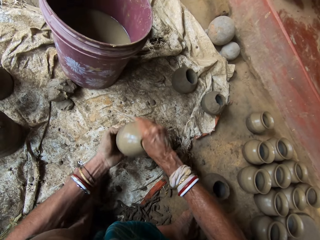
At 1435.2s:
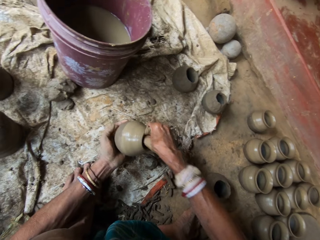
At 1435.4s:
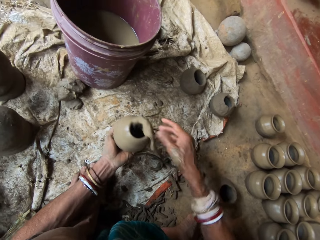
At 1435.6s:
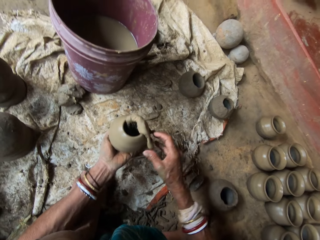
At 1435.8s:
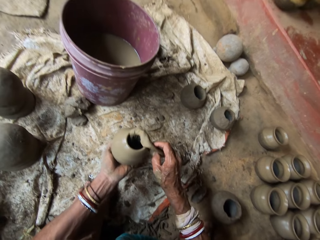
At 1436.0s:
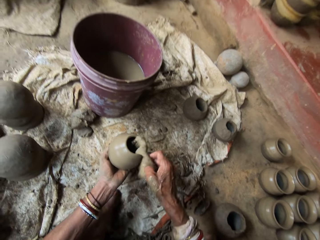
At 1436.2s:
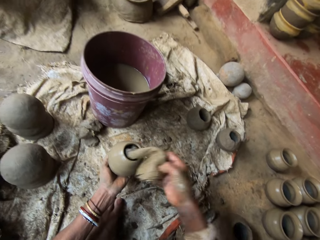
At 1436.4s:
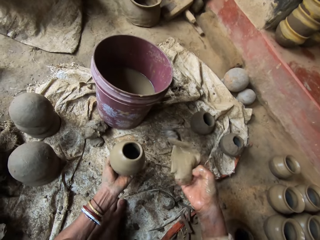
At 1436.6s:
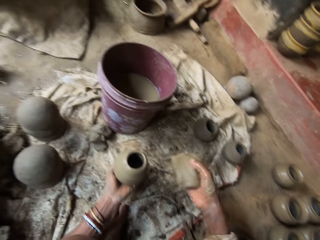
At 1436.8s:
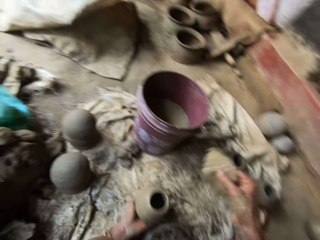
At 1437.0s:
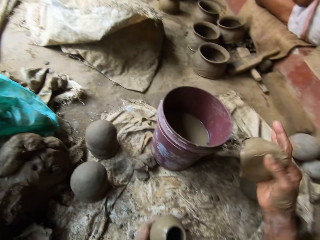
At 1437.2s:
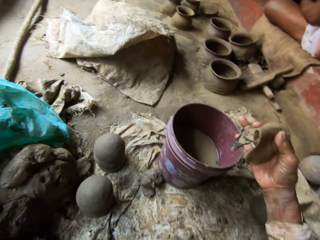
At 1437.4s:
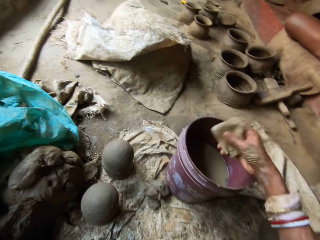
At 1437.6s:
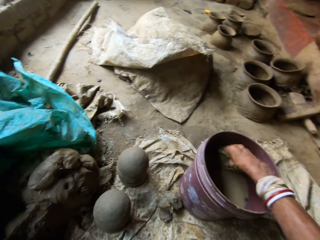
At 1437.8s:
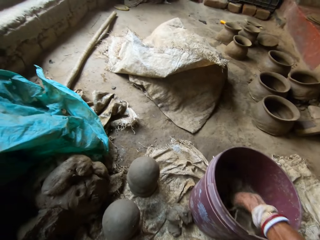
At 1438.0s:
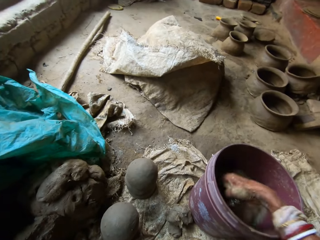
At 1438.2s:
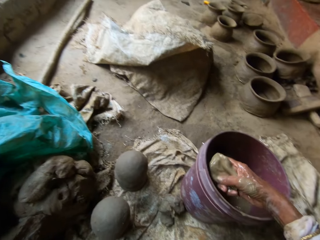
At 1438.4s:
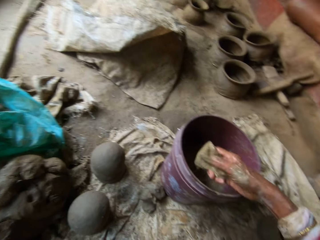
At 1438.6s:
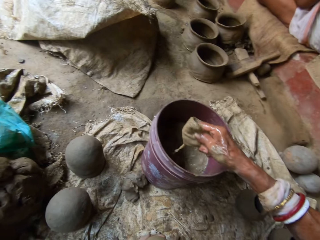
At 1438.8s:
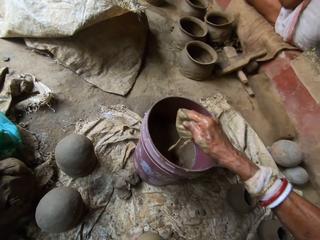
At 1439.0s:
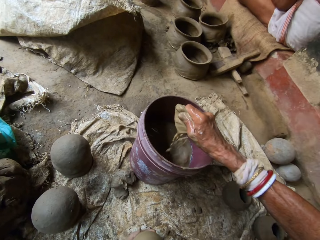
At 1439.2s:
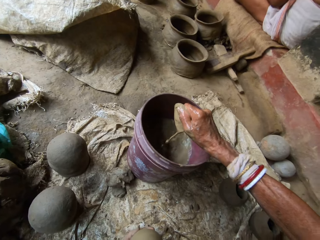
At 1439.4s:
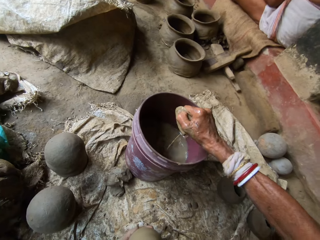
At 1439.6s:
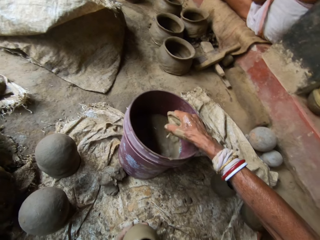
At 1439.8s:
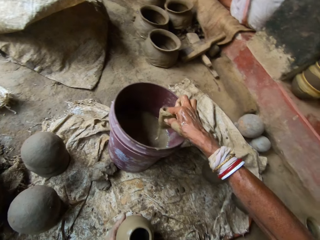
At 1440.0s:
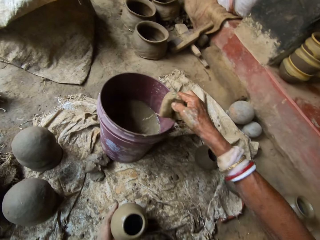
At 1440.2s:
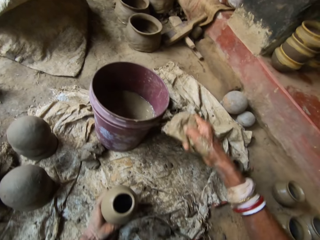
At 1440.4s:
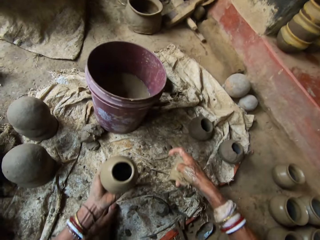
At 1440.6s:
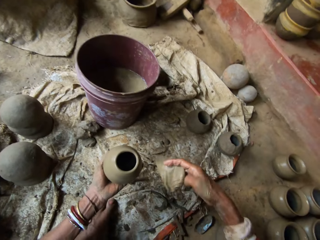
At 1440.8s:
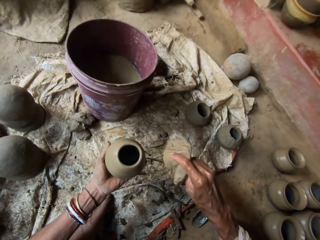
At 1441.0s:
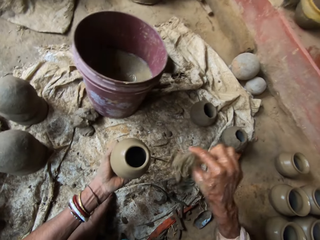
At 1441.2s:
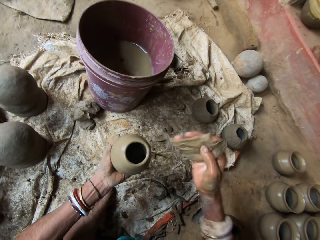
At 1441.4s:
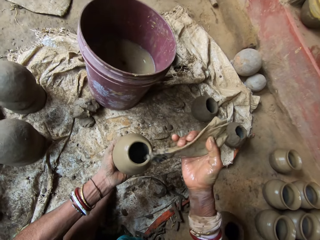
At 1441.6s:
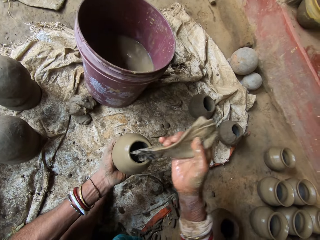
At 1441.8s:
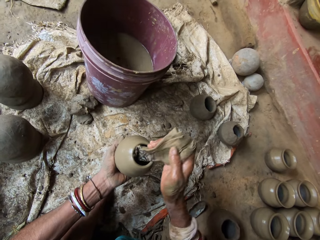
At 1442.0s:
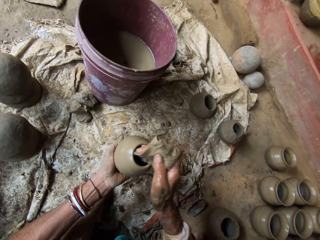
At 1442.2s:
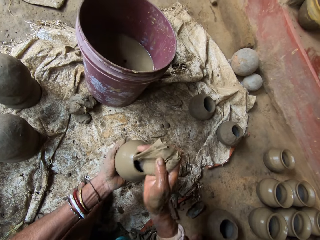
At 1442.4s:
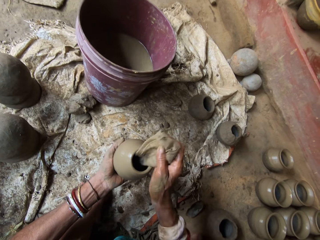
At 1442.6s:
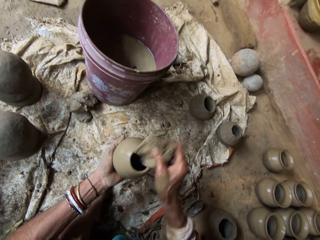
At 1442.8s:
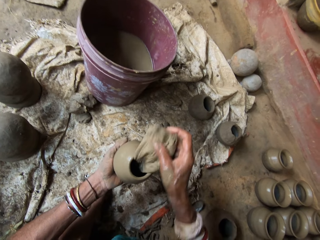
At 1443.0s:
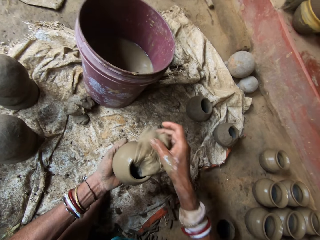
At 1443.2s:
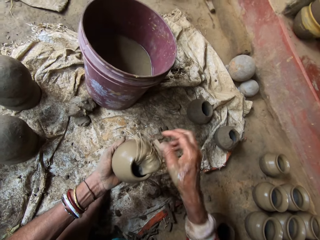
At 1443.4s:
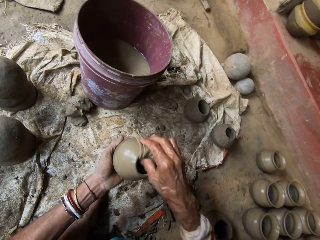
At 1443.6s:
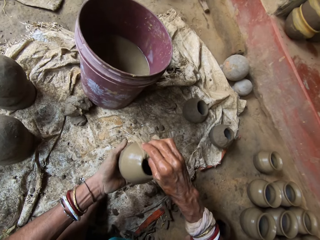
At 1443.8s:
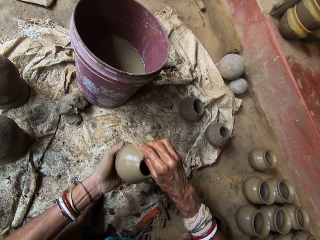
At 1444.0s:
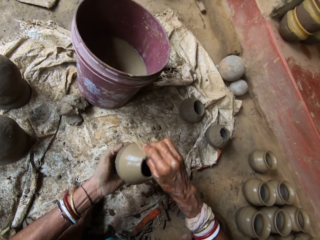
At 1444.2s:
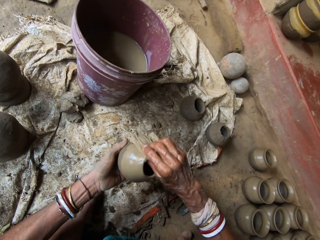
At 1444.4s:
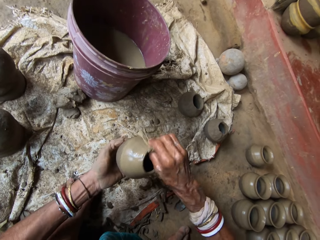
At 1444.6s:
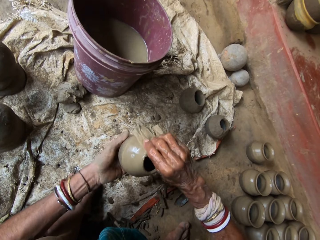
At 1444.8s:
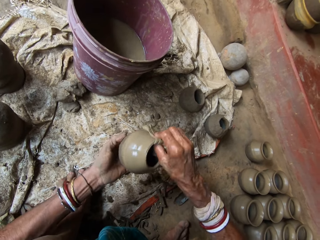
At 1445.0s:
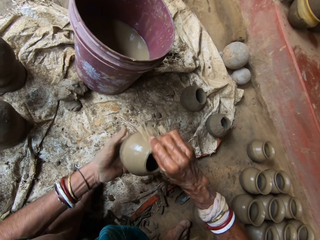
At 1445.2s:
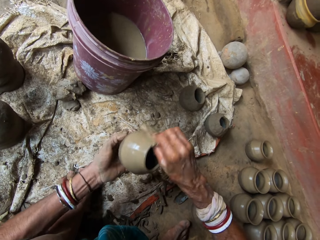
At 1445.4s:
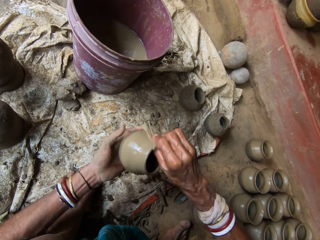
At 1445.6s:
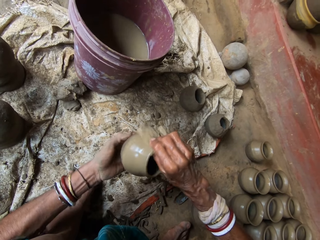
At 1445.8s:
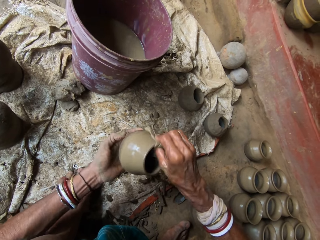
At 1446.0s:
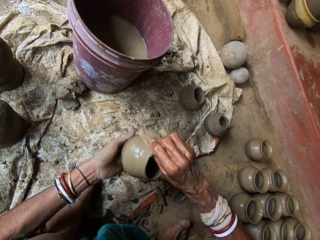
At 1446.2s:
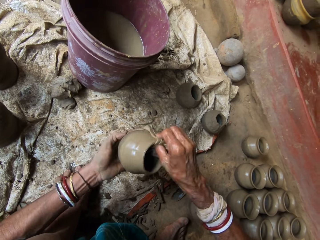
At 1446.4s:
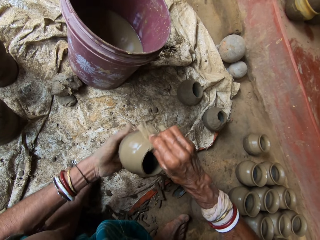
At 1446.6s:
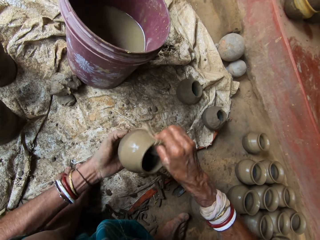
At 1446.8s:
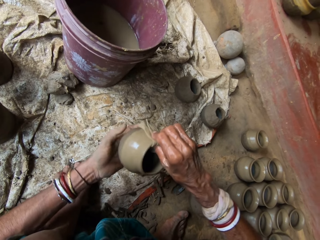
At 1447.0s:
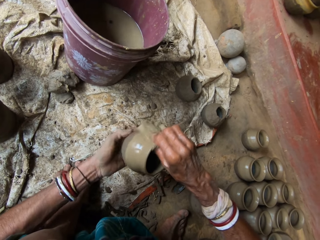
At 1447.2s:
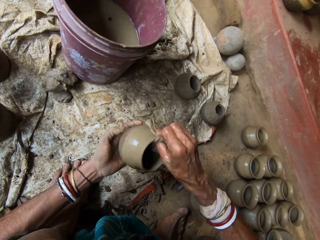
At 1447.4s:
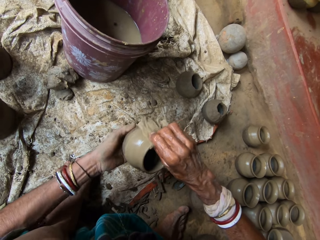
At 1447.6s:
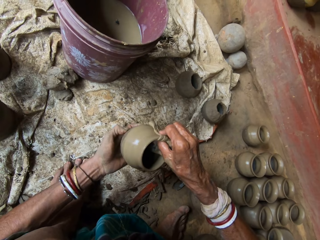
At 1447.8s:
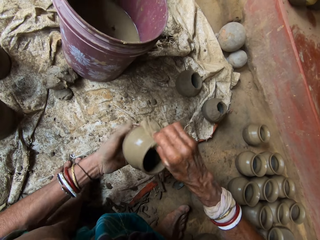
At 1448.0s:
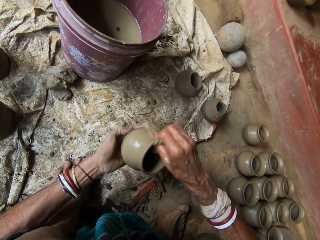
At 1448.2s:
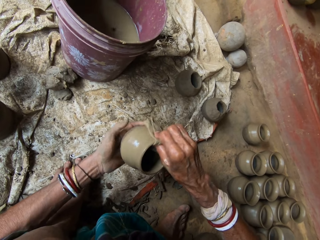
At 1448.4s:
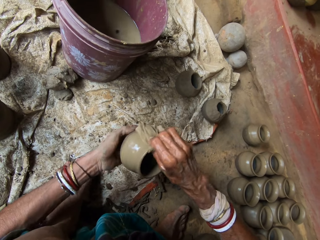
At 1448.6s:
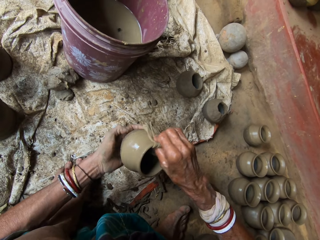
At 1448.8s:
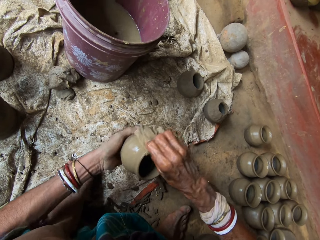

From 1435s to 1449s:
The camera wearer dips the napkin in the bucket. They squeeze the napkin. They adjust the cloth. They wipe the pot. They insert the cloth in a clay pot. They mold the clay pot with the cloth.

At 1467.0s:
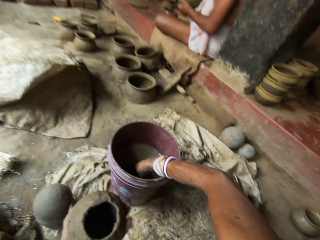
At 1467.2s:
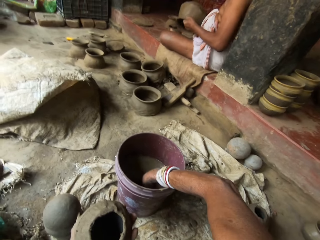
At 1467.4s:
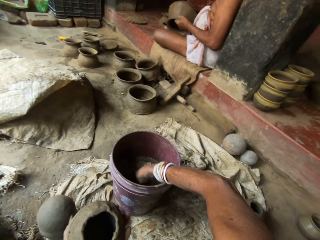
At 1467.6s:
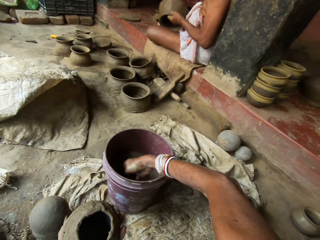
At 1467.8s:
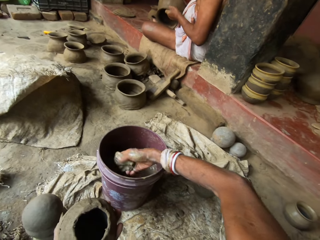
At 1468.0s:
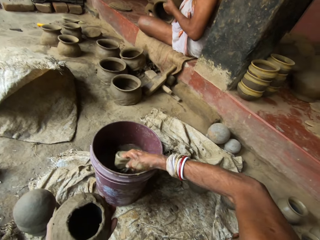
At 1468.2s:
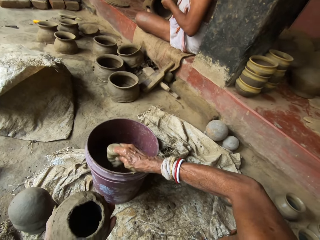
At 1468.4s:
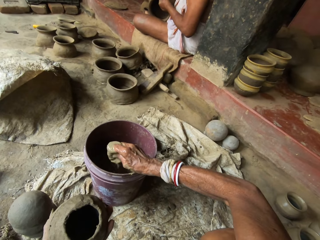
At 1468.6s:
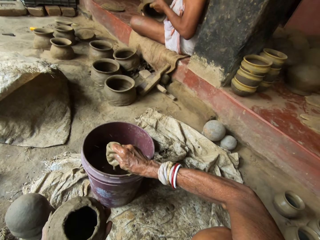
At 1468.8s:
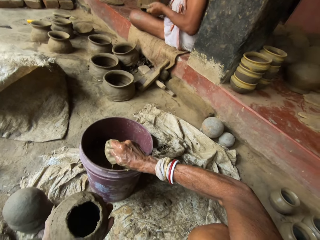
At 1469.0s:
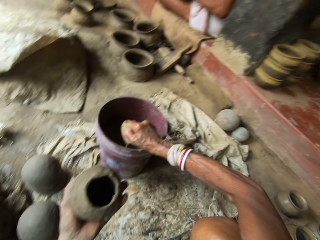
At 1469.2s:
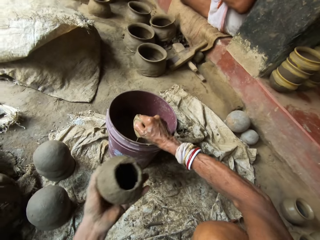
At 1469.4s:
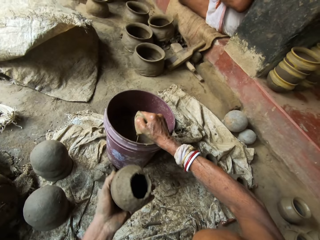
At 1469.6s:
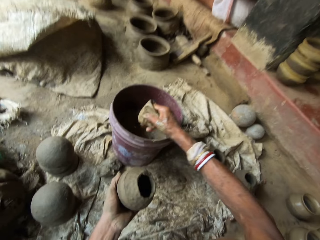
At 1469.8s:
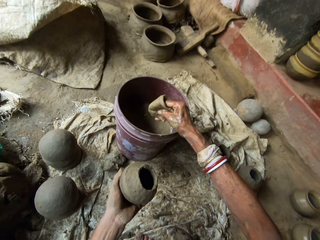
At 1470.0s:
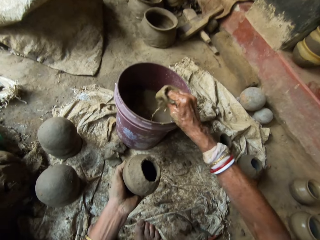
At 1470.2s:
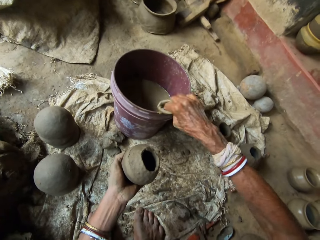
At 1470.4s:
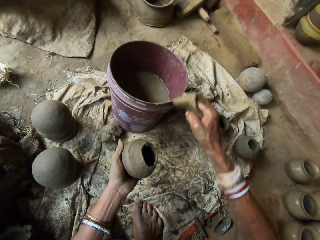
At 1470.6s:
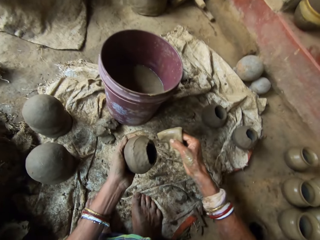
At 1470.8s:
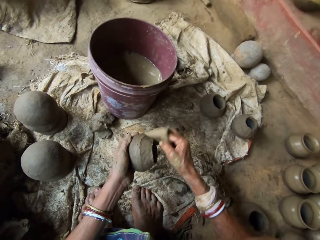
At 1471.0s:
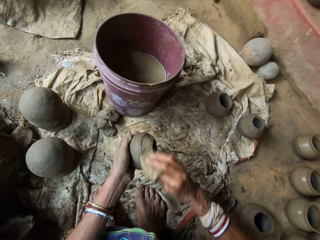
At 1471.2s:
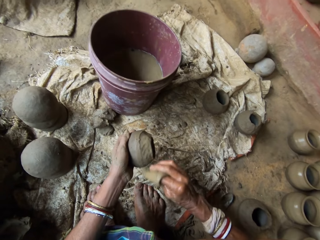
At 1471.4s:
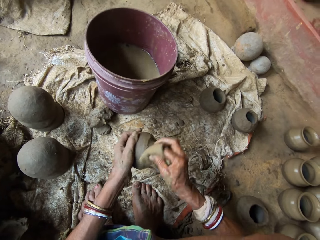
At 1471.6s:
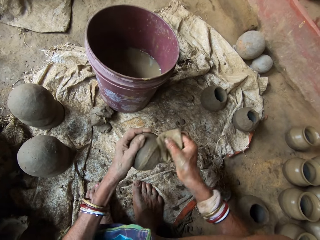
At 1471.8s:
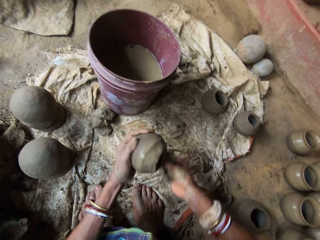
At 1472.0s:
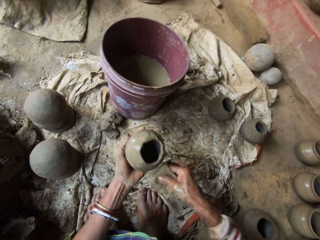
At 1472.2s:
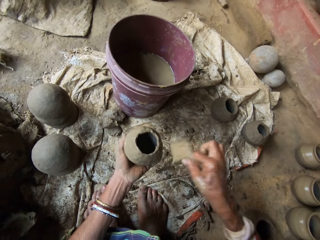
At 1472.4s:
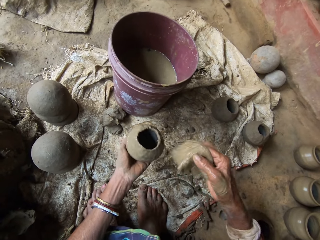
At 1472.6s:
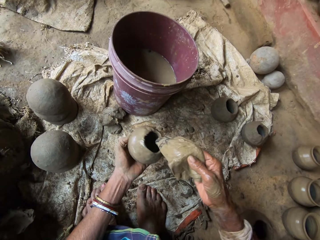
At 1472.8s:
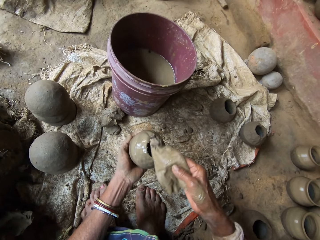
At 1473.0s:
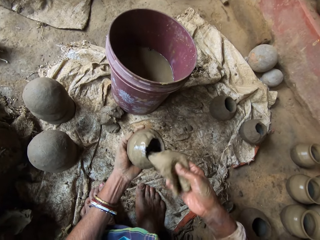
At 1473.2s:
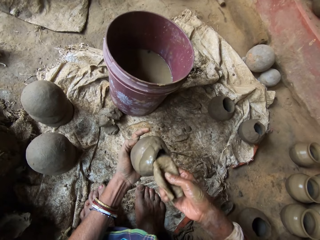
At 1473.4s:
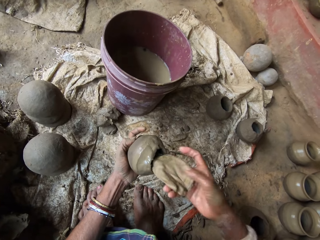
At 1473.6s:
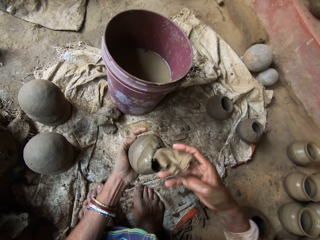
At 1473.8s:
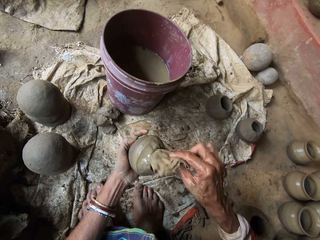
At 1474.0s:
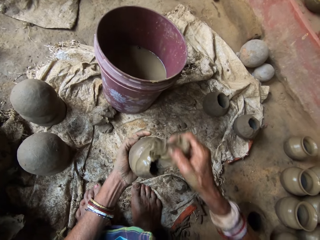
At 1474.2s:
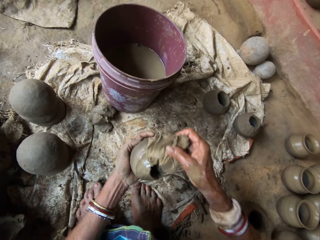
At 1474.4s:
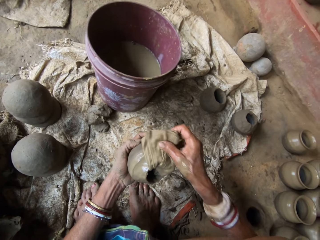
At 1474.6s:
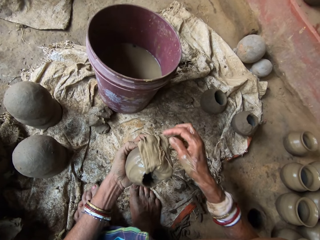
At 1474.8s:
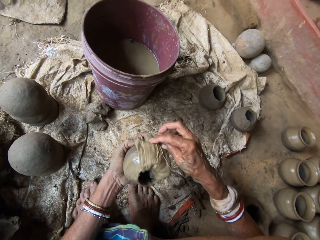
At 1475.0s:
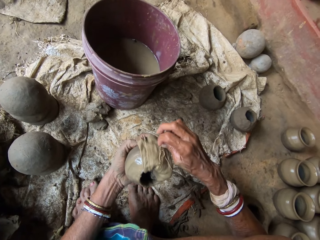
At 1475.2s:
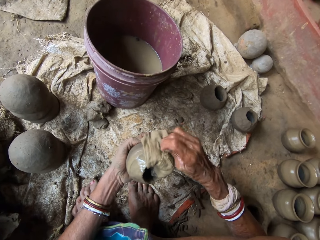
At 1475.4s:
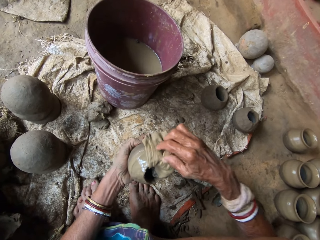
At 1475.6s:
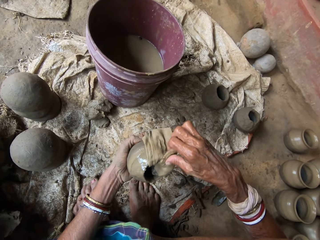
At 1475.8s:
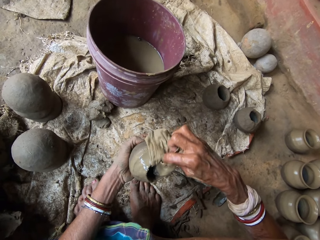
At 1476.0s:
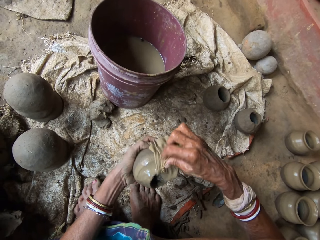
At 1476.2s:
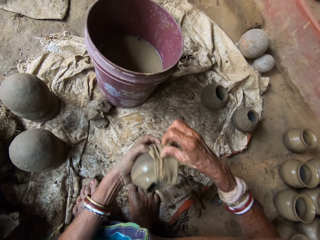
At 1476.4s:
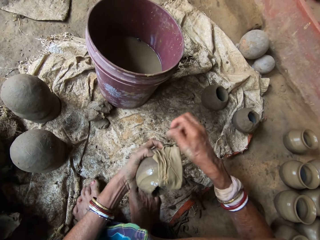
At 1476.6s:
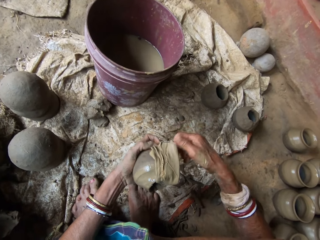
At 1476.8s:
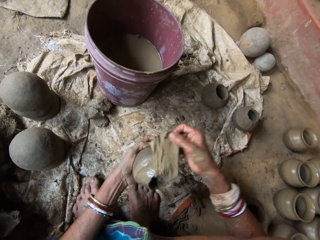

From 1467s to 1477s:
The camera wearer dips the napkin in the bucket. They squeeze the napkin. They hit the napkin on the bucket. They wipe the clay pot with a cloth. They insert the cloth in the clay pot. They adjust the cloth.
